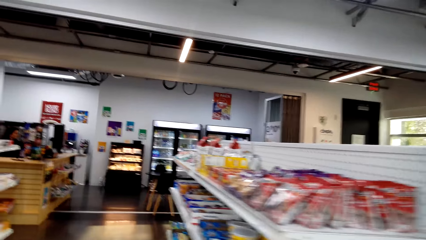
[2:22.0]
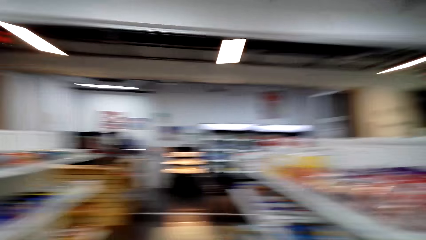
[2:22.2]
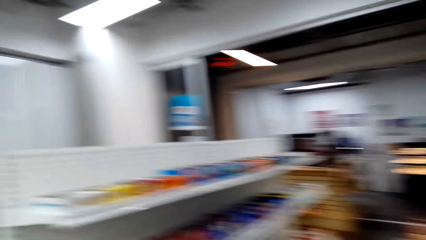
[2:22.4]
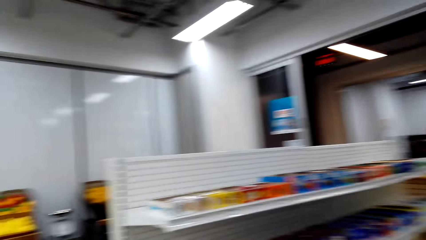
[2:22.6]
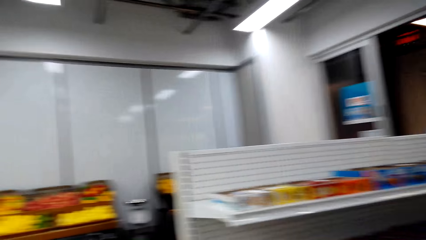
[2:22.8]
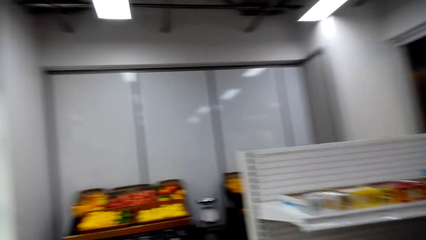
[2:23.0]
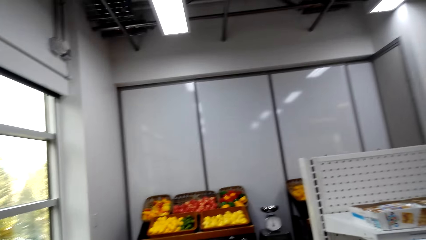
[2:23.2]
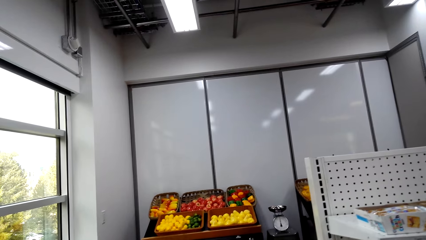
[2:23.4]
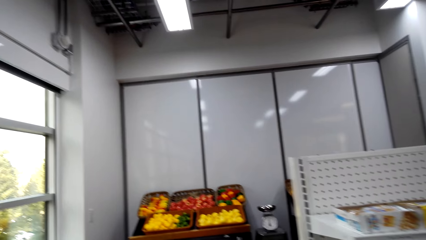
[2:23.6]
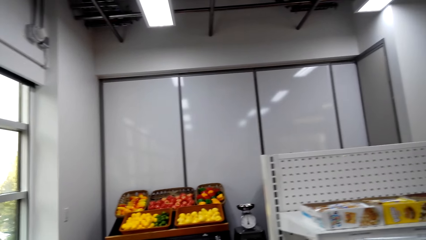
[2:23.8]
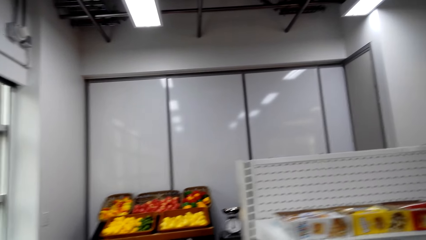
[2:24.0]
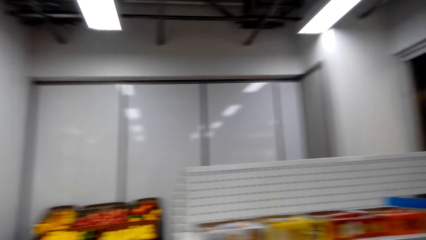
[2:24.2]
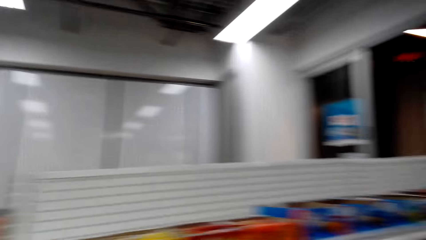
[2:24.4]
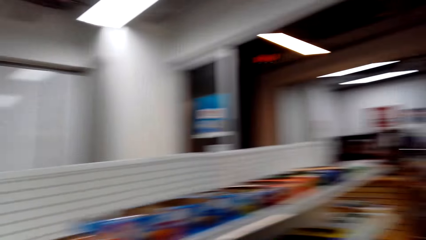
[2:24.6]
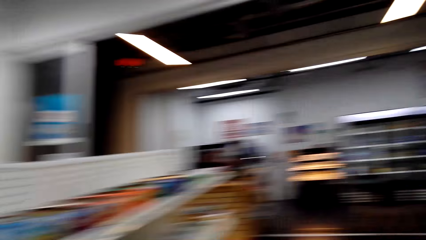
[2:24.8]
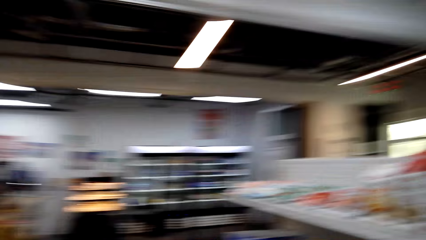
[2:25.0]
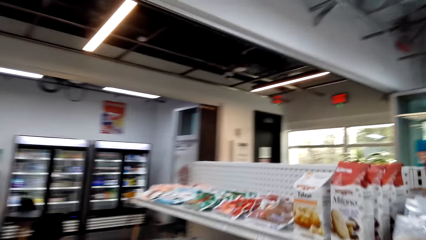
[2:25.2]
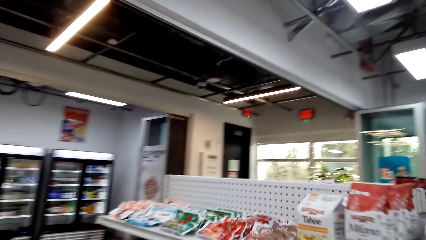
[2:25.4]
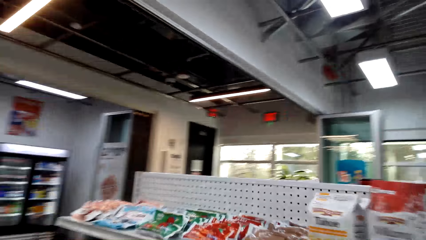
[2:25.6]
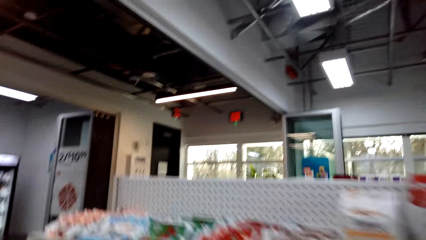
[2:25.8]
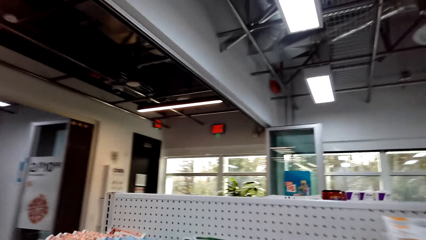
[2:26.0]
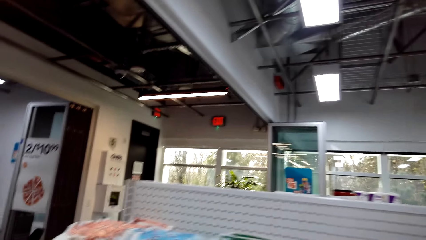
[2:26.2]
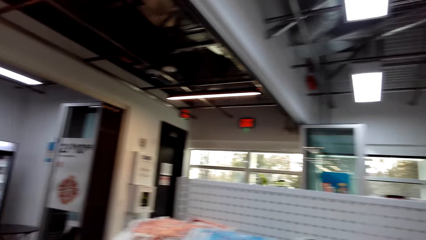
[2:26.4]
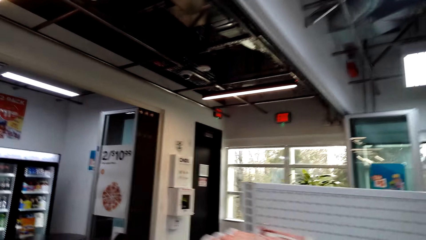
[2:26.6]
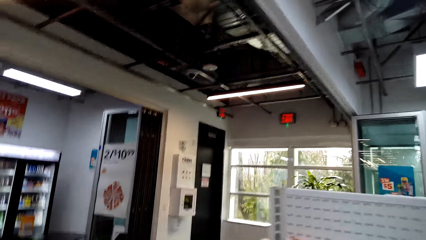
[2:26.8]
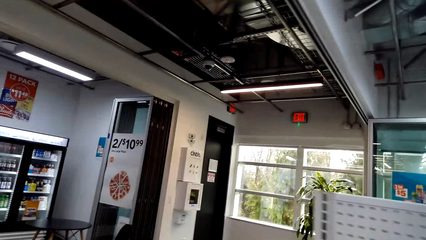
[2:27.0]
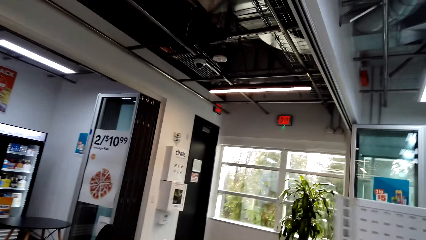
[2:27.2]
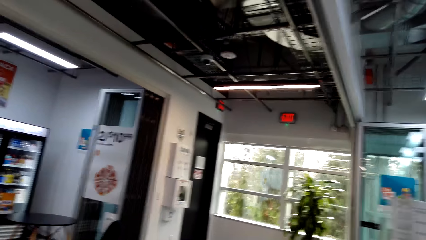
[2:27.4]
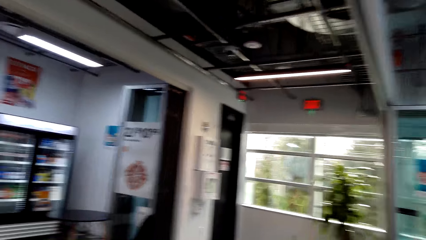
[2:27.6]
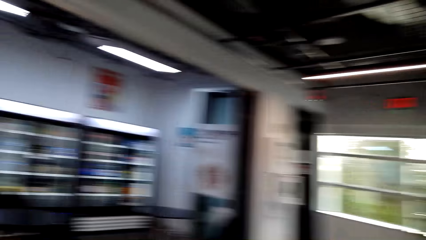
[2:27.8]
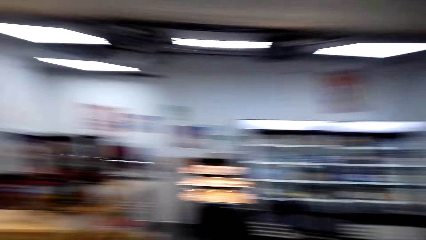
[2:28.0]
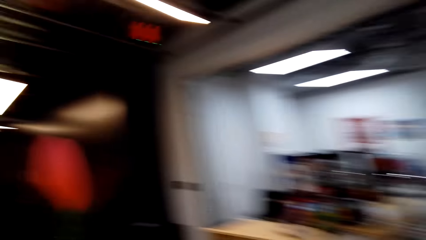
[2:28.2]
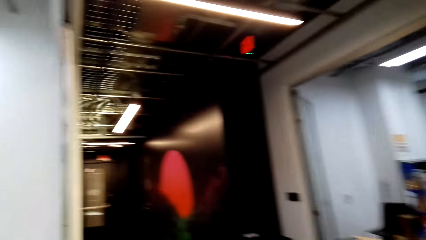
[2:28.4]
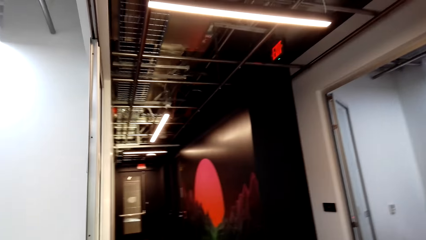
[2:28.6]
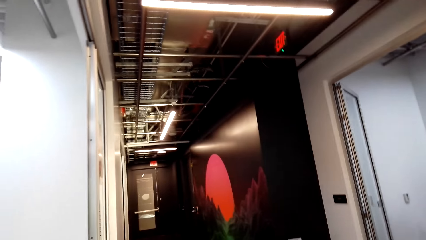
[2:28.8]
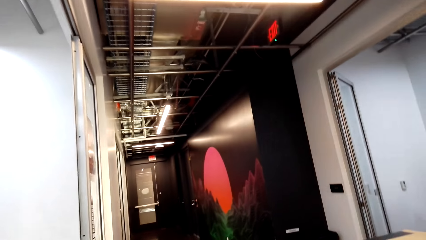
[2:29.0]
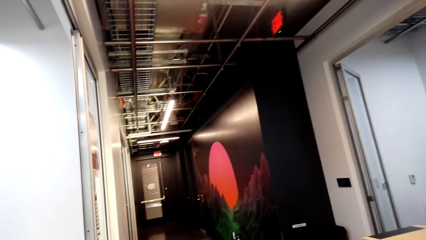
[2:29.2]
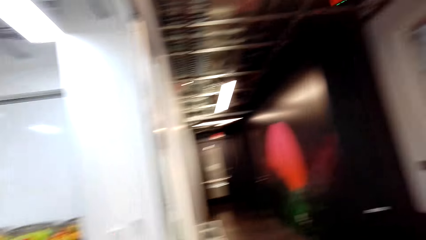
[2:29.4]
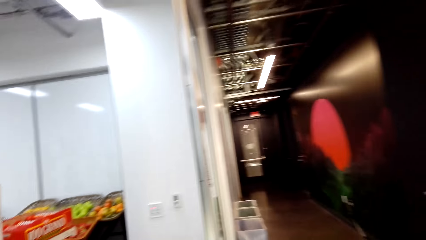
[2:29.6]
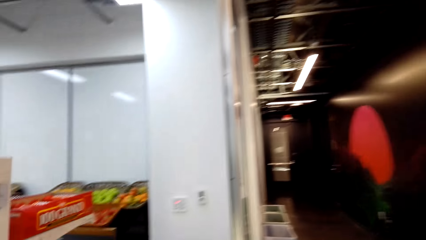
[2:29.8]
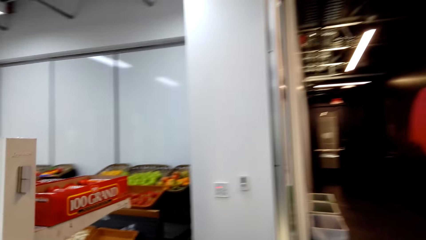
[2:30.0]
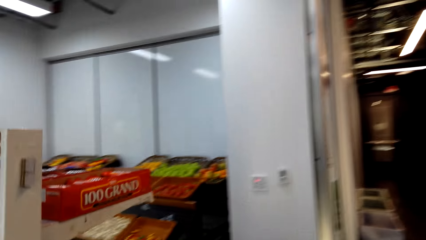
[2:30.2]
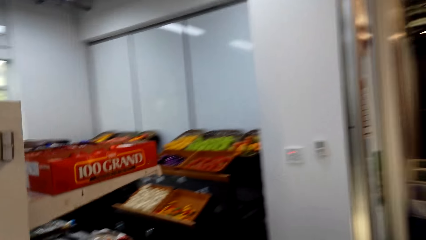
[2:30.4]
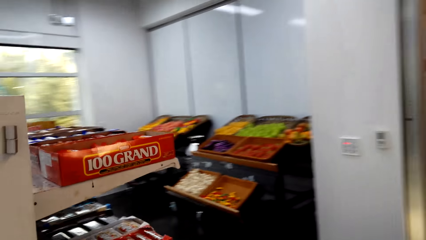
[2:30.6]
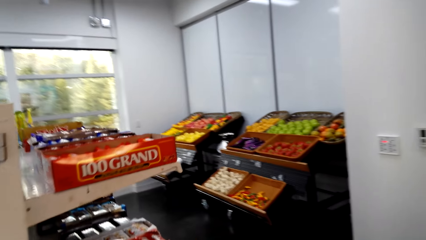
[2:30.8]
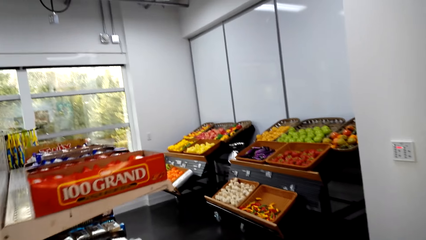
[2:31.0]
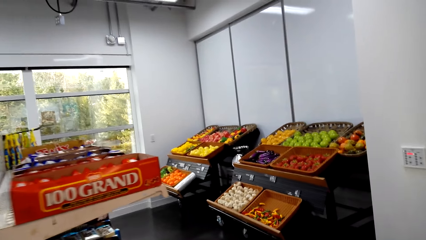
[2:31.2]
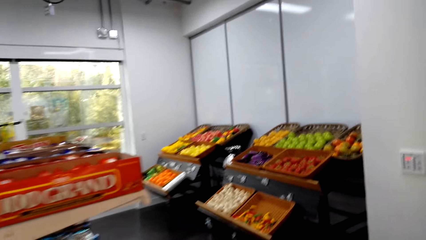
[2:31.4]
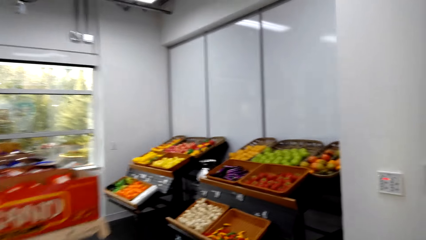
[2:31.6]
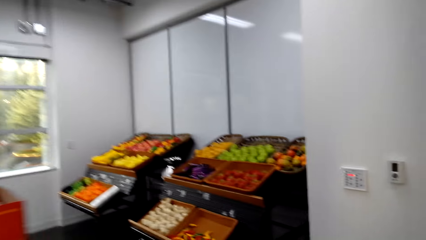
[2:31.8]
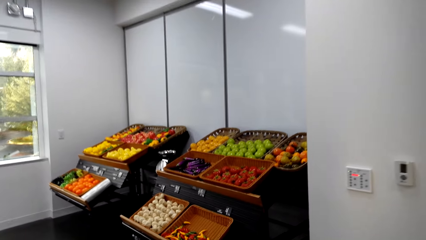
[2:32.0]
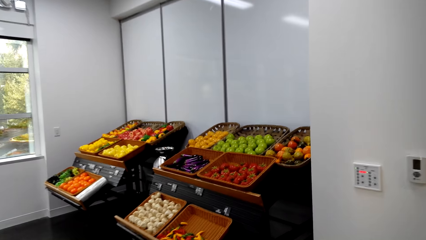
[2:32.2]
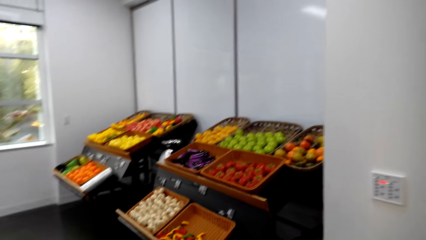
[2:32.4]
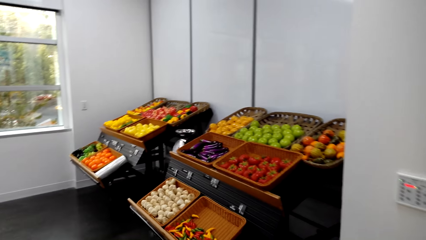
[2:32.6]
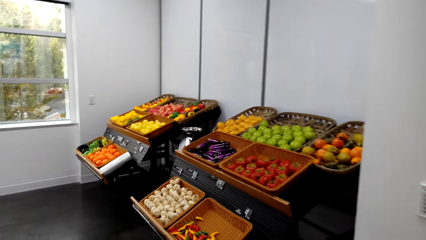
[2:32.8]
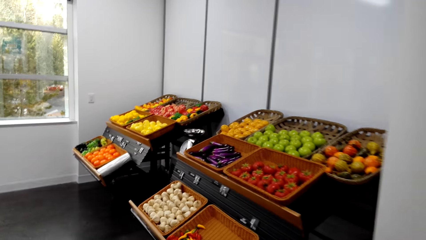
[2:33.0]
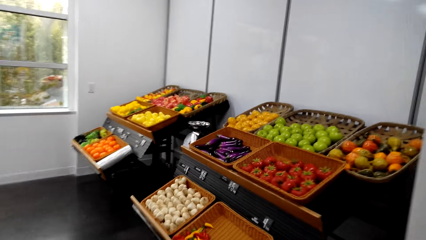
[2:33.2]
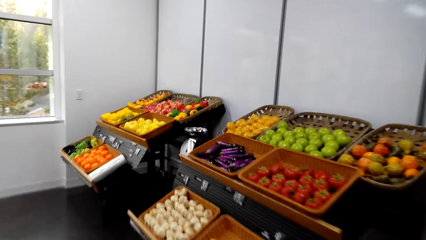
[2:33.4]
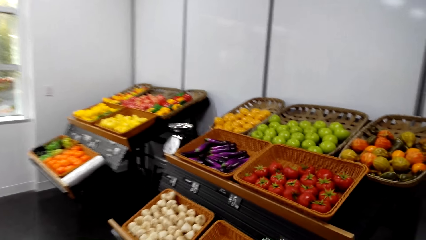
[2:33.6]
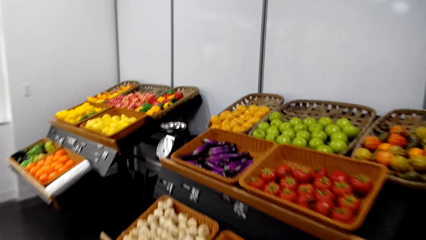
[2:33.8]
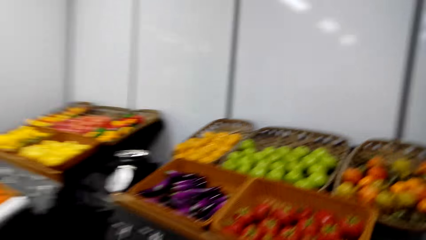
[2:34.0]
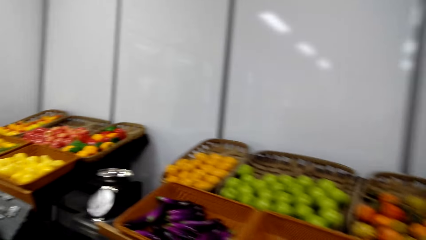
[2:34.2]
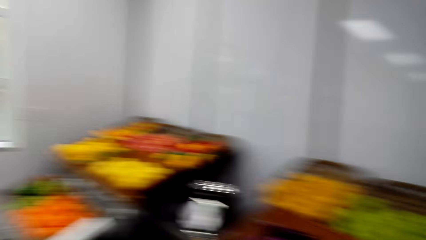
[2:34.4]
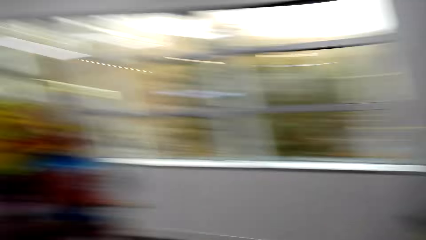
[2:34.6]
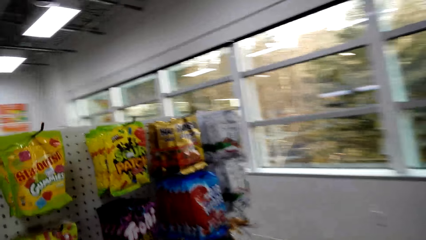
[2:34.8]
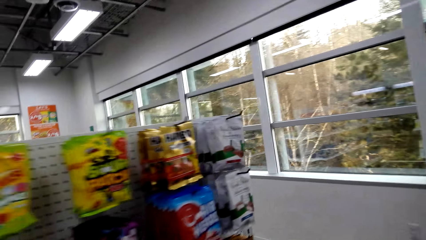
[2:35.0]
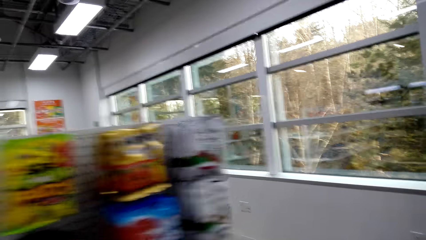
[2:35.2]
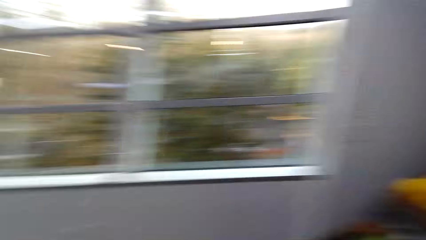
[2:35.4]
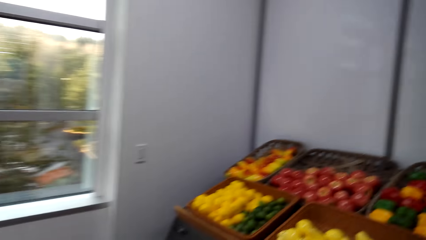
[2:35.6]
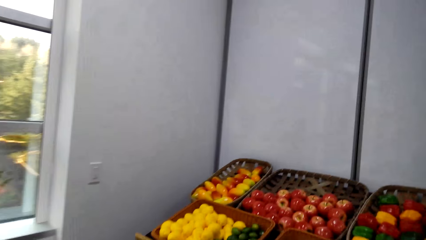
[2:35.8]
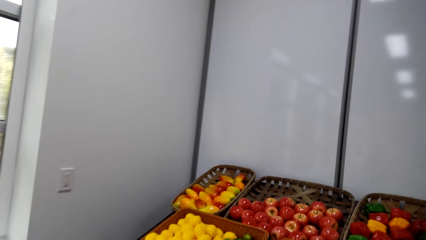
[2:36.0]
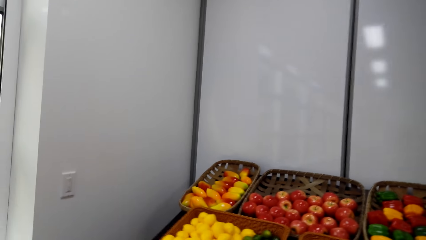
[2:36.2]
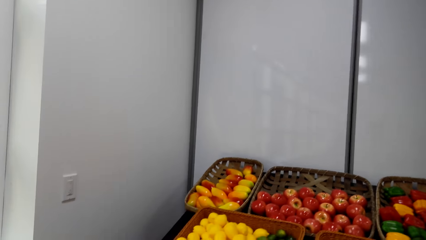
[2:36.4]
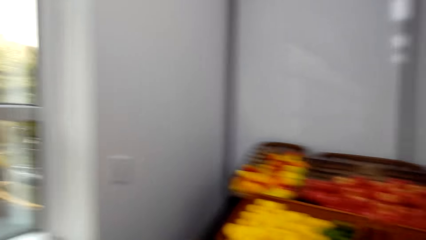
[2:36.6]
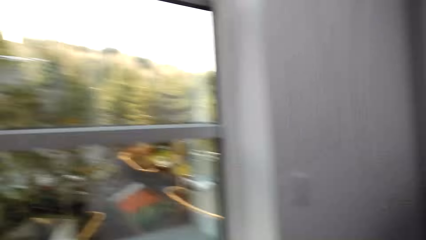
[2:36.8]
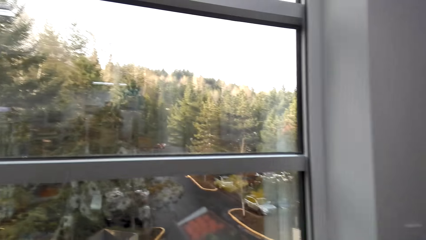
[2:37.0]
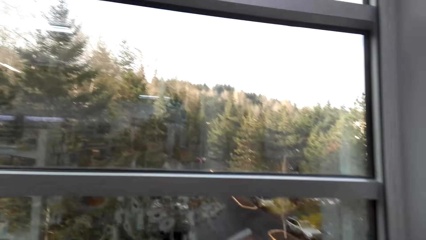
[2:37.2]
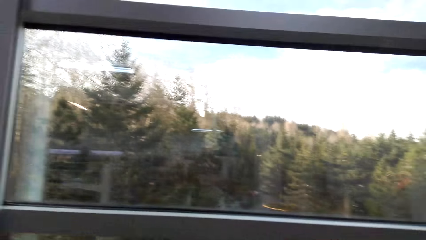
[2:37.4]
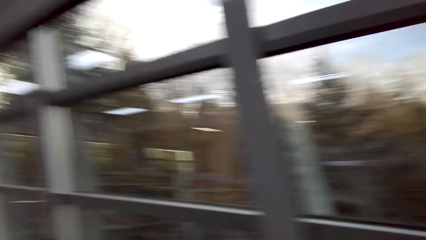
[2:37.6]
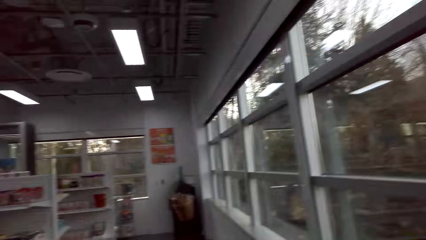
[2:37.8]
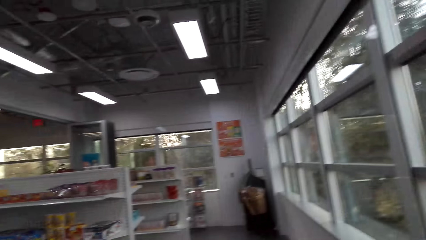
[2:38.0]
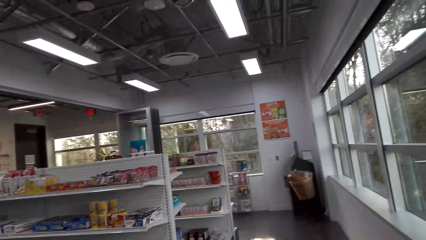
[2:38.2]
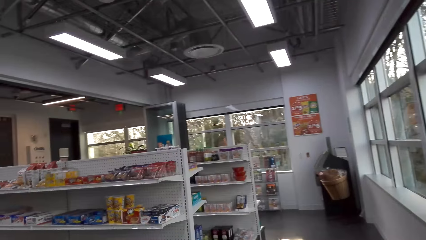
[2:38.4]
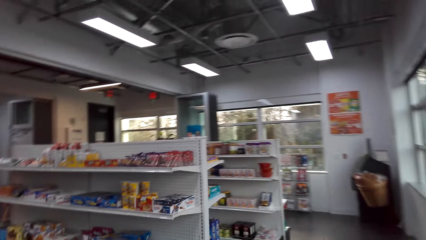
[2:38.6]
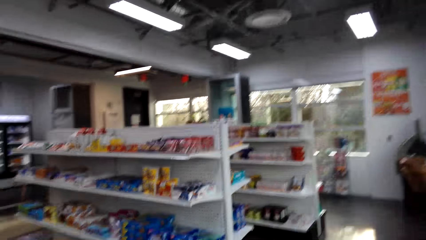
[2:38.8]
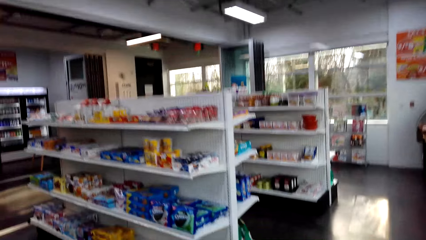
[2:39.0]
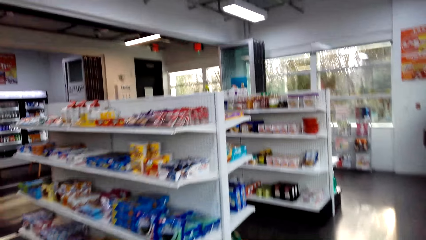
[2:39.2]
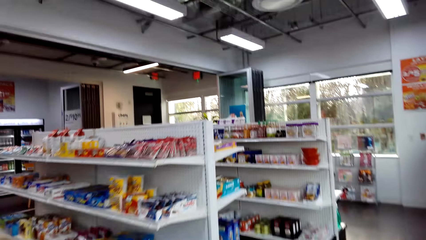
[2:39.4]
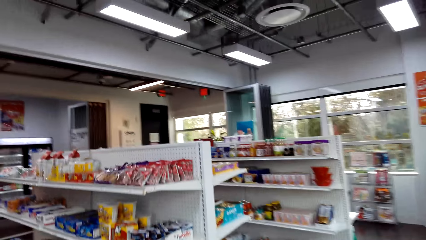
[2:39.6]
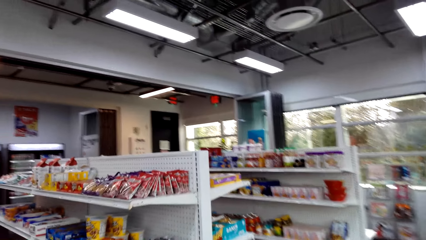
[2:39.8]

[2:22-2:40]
The camera wearer looks around. They walk in the supermarket. They look around. They walk in the supermarket. They look around. They turn around.
